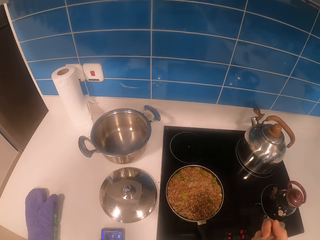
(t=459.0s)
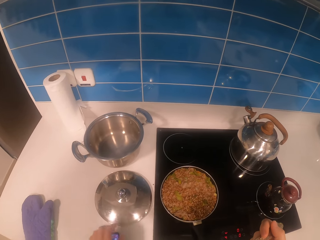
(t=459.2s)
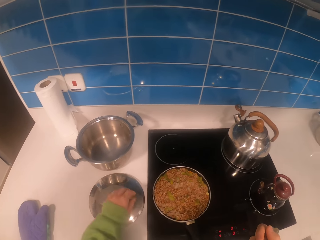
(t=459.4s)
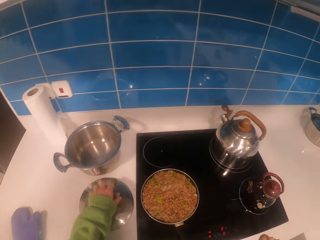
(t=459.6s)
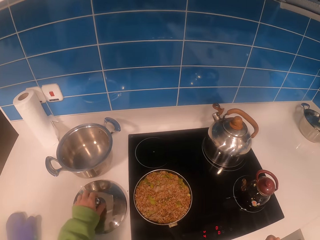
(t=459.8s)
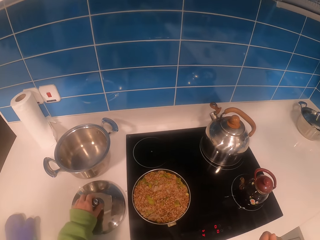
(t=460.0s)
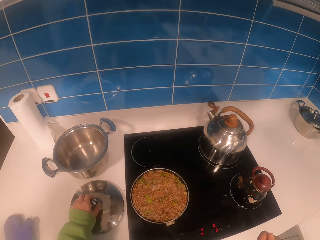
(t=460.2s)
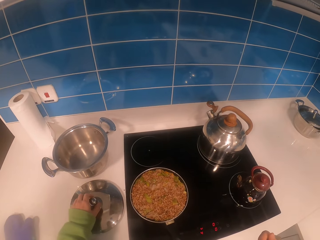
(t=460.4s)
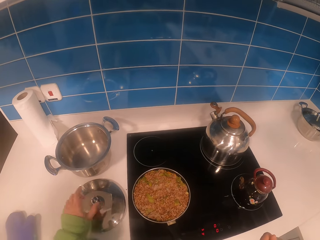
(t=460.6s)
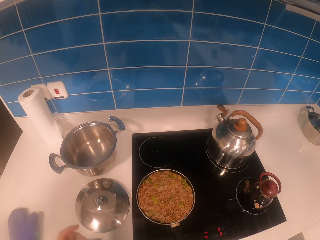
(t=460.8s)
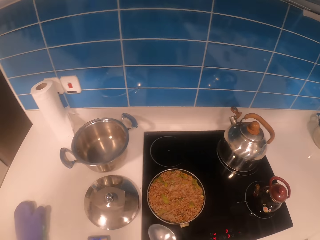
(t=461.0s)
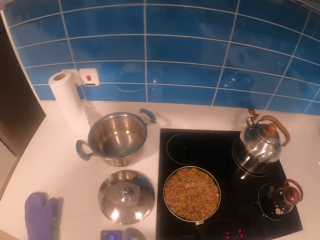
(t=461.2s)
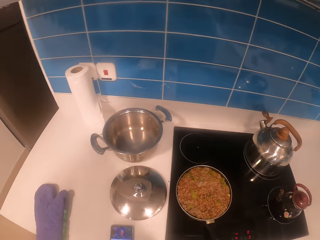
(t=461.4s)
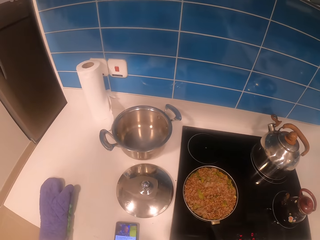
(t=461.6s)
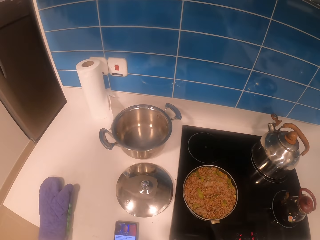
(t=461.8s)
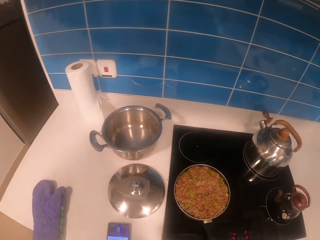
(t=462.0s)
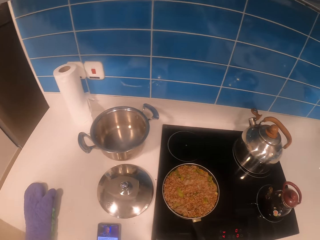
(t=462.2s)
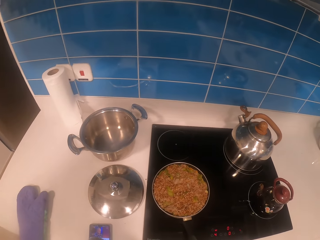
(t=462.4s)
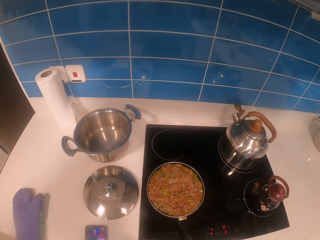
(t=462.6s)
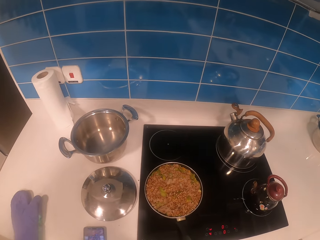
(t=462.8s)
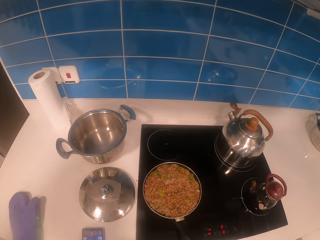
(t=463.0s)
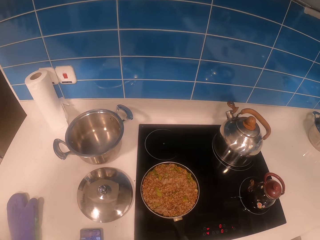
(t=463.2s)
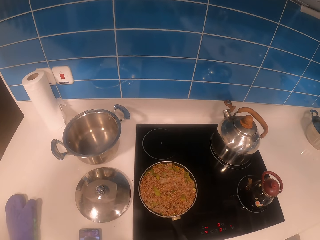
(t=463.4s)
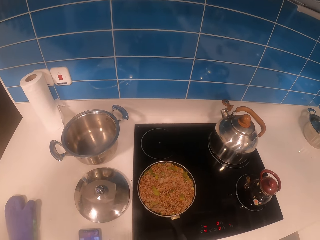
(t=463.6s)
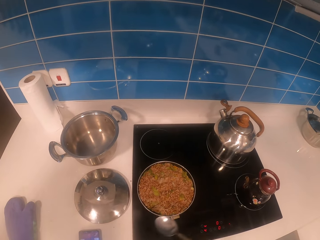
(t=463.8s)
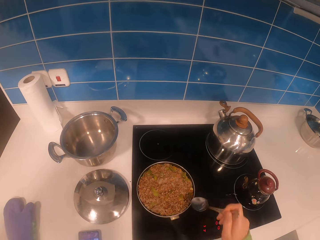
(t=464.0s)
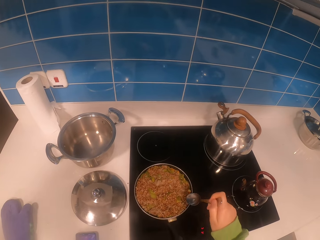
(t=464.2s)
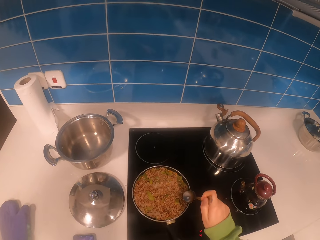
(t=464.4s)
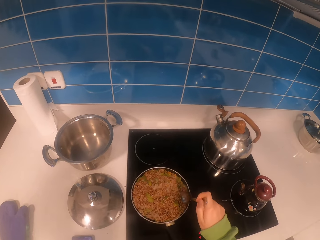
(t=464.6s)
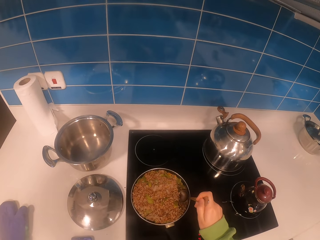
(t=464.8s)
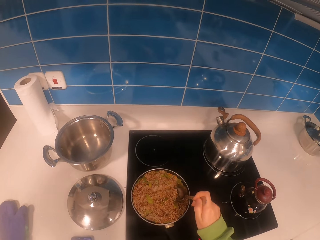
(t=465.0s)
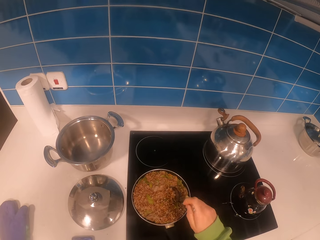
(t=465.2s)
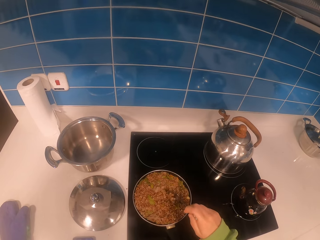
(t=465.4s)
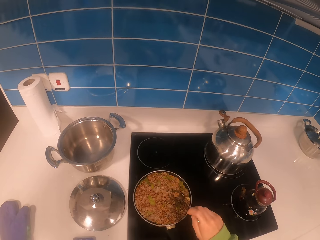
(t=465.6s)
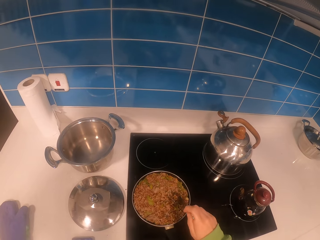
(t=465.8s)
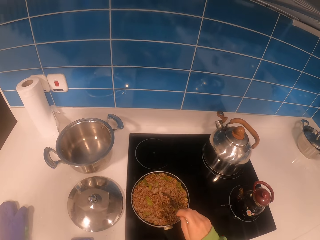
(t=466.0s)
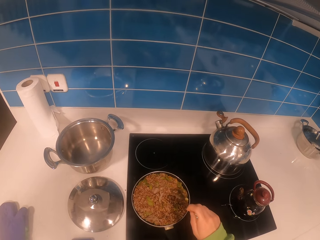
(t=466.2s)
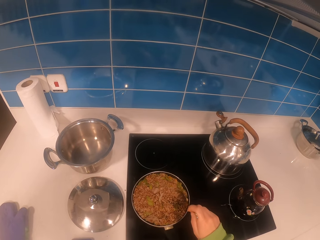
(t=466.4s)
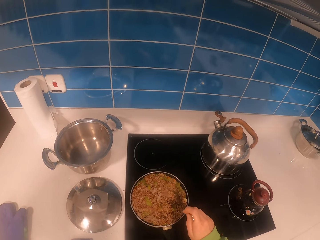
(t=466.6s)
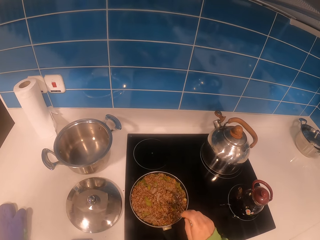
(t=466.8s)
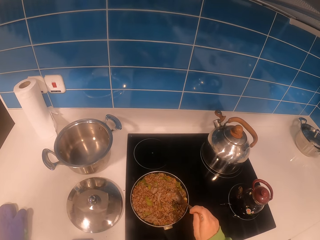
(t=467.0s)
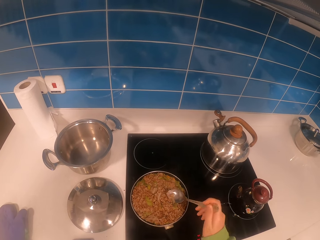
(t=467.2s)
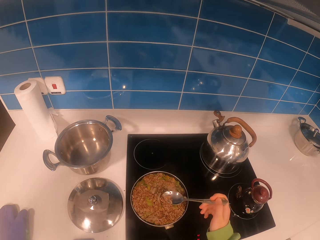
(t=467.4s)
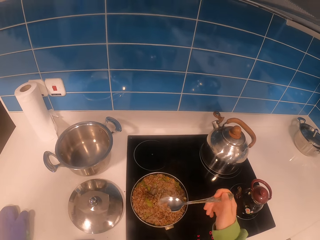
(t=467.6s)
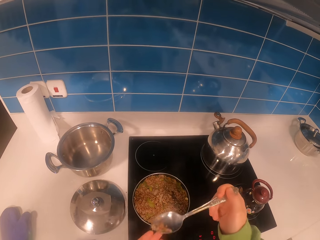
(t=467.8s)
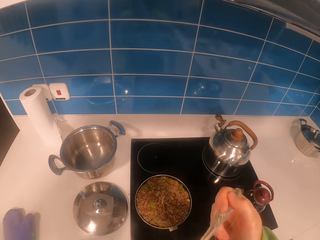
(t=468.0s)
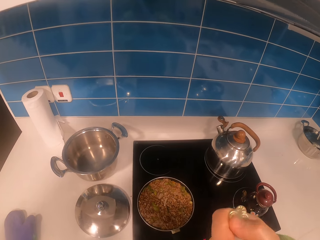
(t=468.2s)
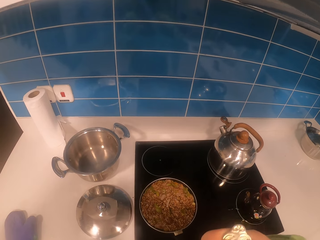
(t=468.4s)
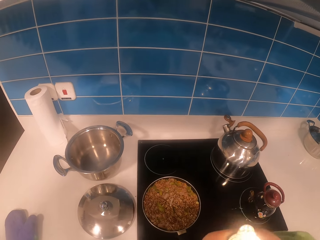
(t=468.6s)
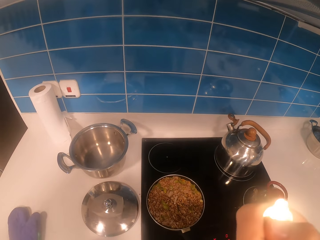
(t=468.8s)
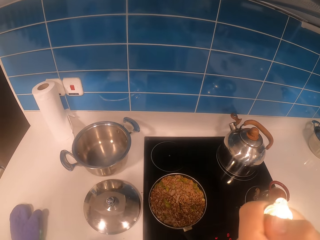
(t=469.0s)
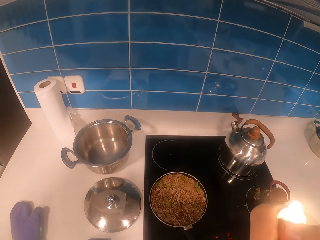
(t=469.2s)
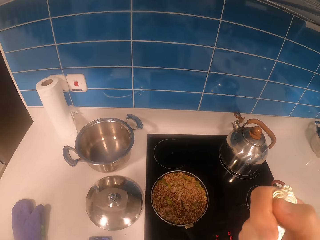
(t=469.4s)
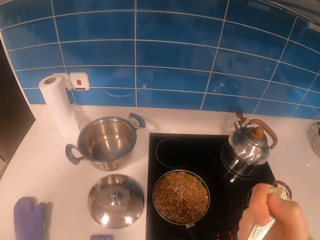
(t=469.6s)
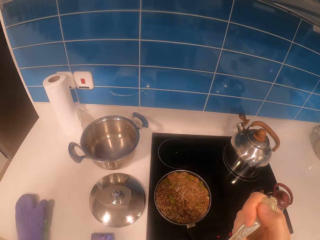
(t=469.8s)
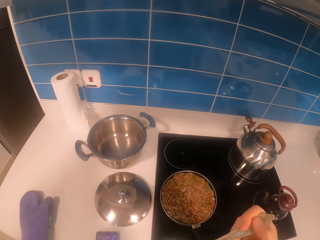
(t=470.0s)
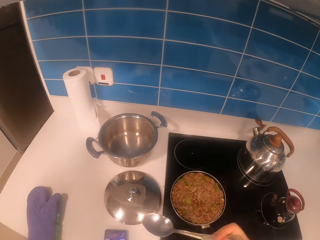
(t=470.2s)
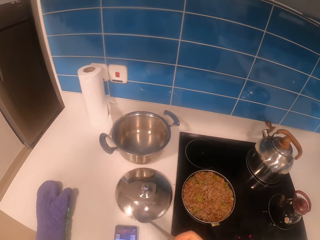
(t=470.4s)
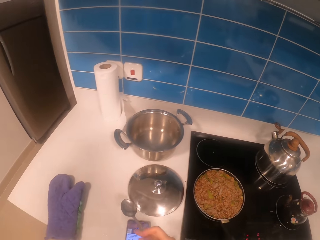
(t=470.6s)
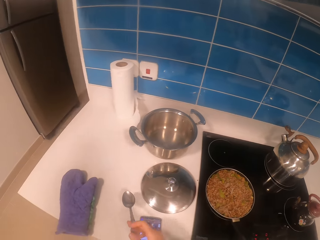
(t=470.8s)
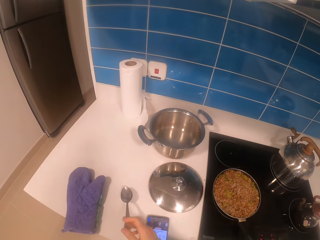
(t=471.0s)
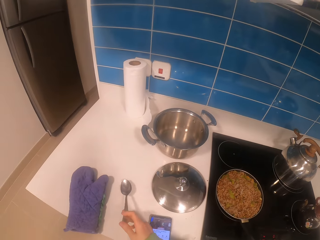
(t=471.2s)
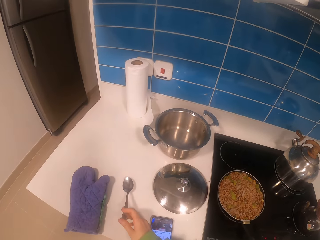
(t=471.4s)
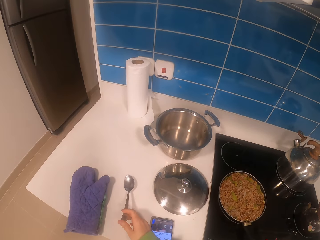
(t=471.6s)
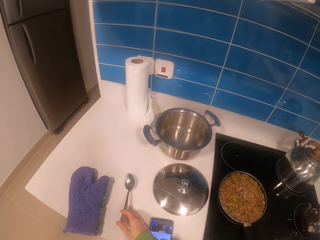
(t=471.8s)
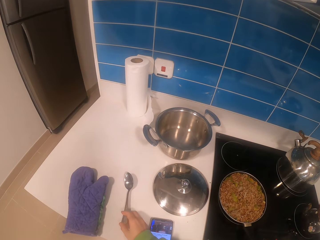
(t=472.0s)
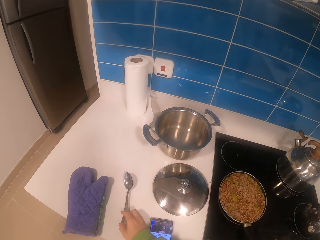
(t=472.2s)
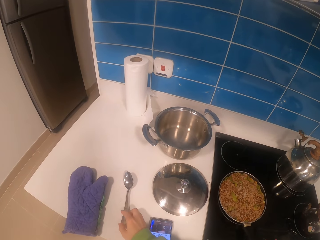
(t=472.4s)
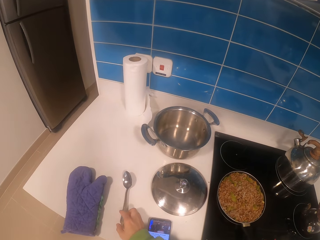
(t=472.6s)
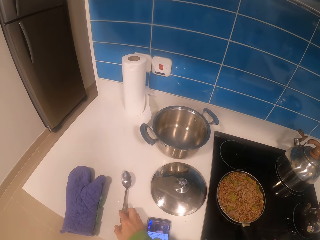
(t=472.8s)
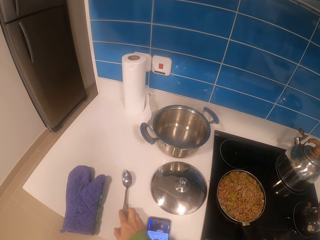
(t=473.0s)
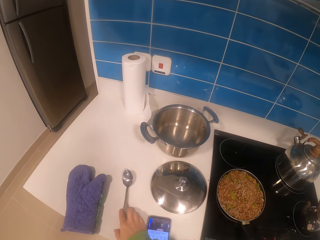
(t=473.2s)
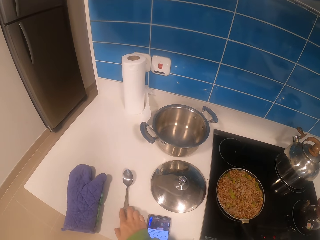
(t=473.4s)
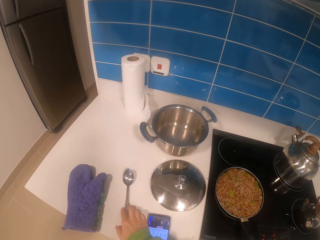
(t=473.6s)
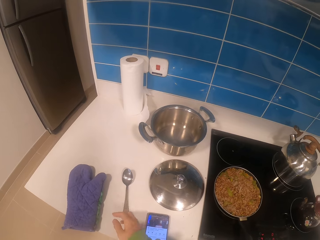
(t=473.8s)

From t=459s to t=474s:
The camera wearer moves a lid on a kitchen counter. She holds the lid, removes her hands on the lid. She operates a phone with her hand. She scoops food from a cooking pot with a spoon. She eats from the spoon. She puts down the spoon on the kitchen counter.

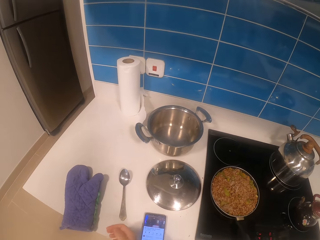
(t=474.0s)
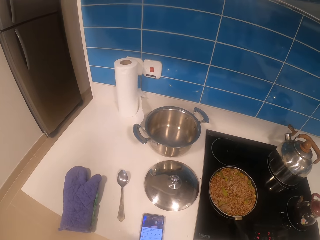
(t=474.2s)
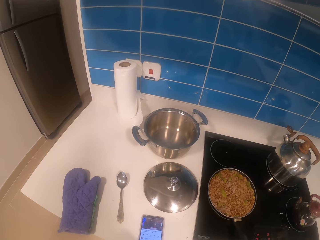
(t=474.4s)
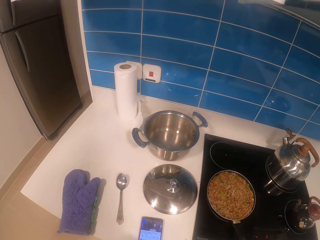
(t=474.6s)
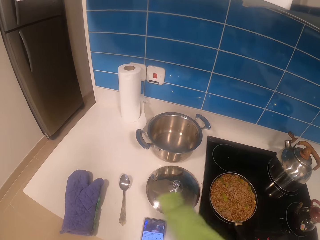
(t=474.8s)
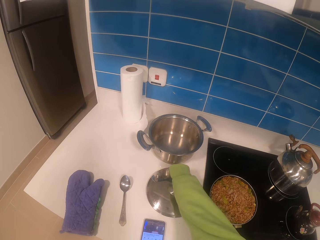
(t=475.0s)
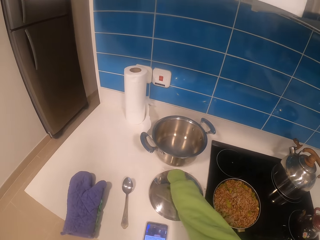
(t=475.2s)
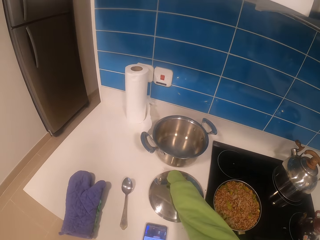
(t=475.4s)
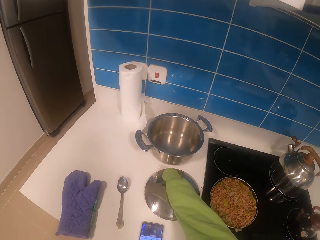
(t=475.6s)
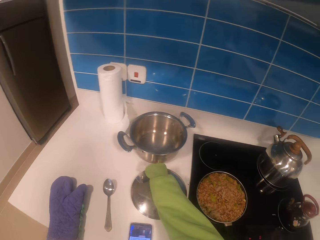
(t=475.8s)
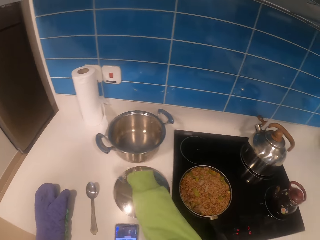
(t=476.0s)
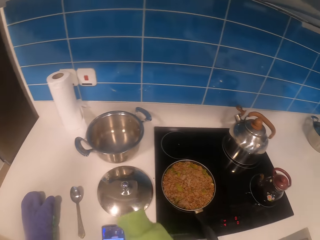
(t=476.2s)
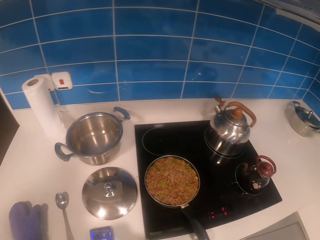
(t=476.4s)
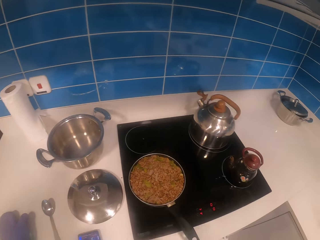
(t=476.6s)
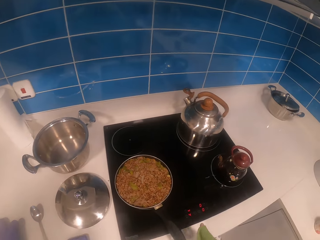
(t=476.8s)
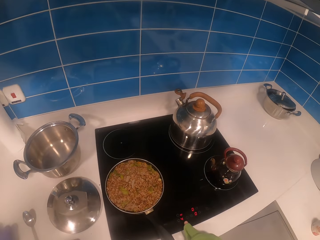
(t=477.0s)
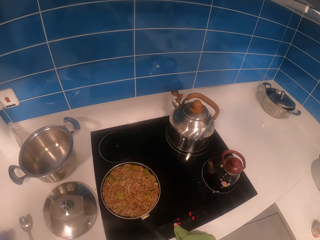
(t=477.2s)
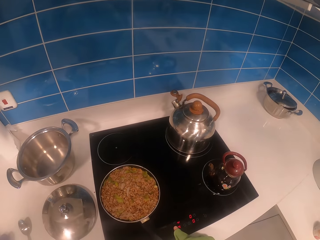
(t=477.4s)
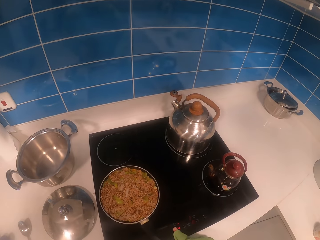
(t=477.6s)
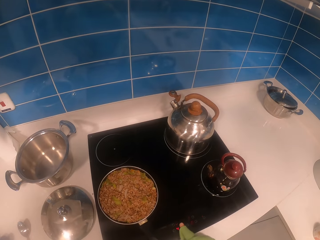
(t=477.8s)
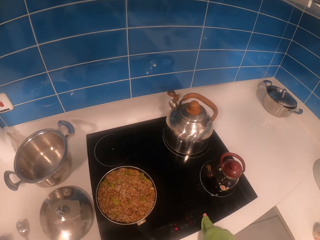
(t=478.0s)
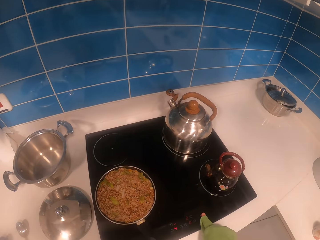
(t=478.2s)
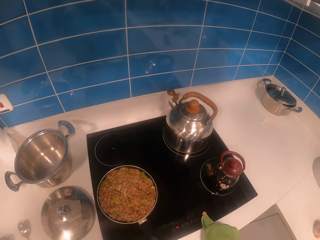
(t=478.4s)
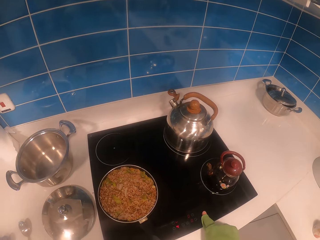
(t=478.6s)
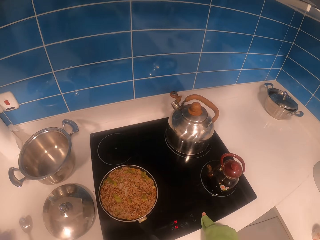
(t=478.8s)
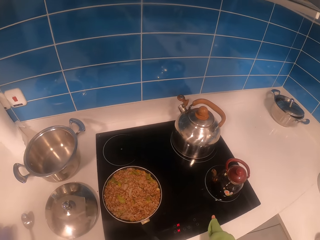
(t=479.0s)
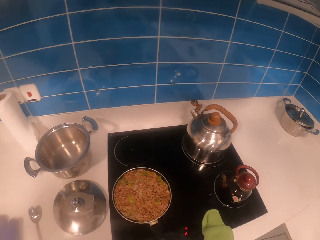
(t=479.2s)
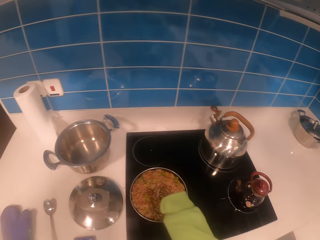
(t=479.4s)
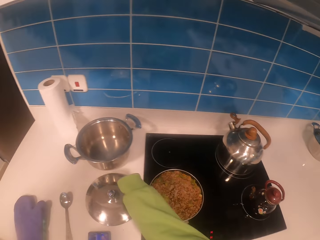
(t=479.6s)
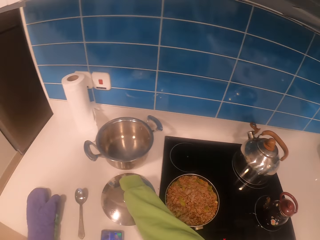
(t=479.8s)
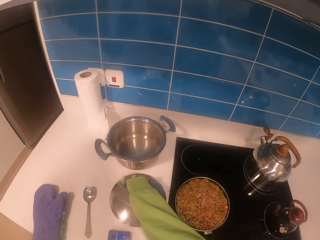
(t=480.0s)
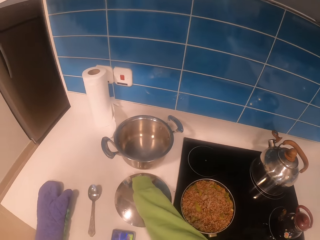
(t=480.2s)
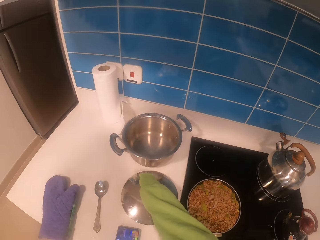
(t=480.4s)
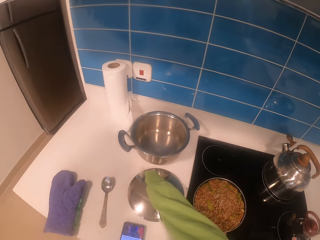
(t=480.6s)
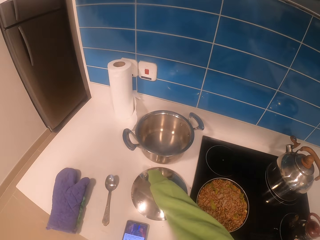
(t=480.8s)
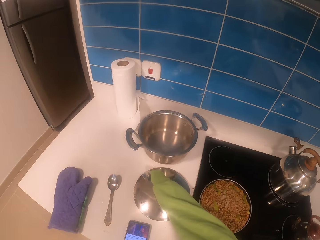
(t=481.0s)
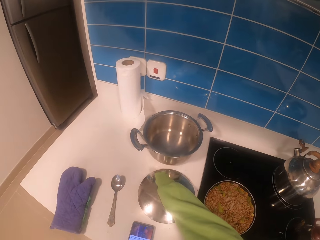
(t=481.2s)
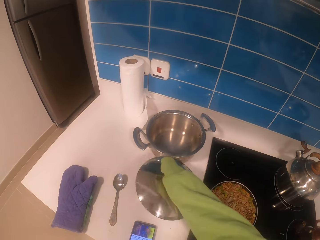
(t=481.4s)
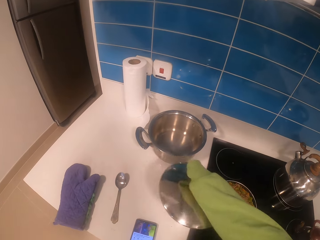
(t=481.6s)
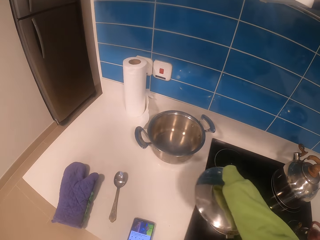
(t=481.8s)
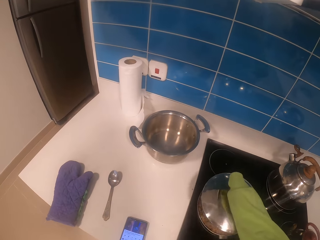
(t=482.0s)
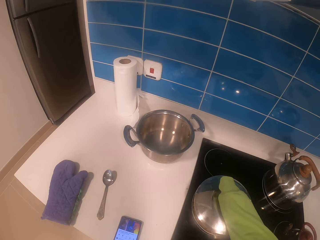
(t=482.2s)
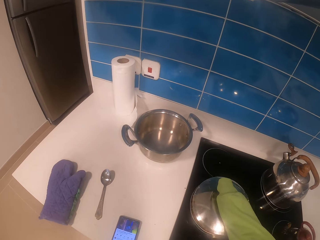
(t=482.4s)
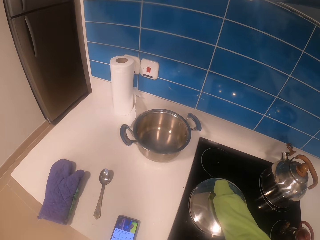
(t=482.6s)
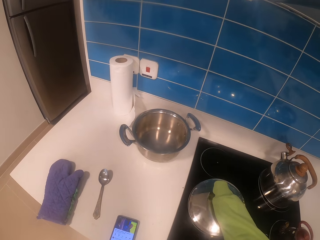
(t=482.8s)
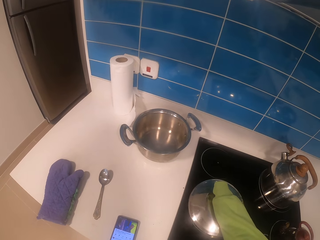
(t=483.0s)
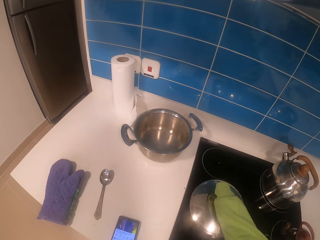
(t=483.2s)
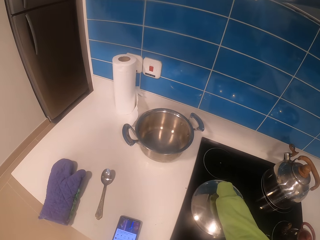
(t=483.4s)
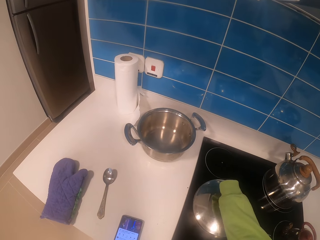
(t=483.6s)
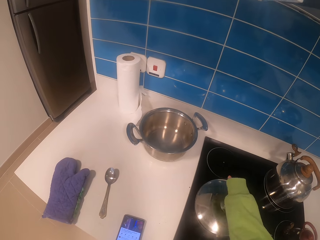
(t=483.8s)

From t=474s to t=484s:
The camera wearer moves a lid on a kitchen counter. They touch the lid. They adjust heat on a gas cooker. They pick up the lid from the kitchen counter. They put down the lid on a cooking pot.
